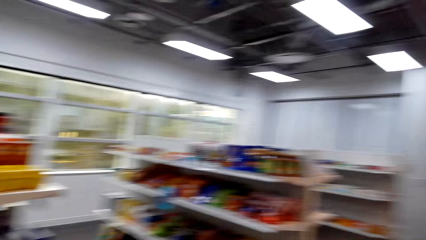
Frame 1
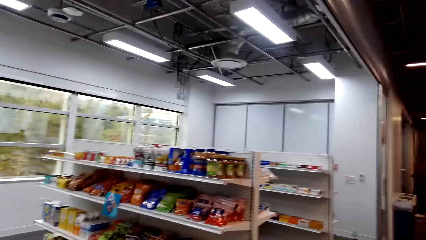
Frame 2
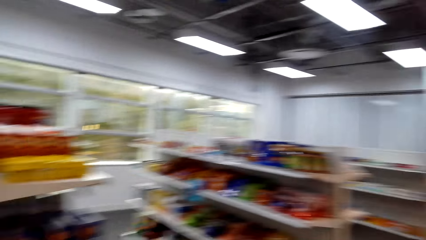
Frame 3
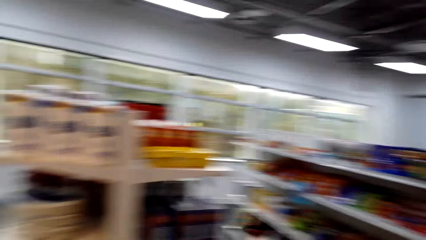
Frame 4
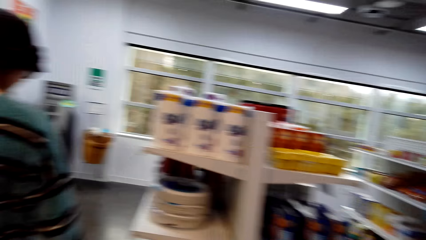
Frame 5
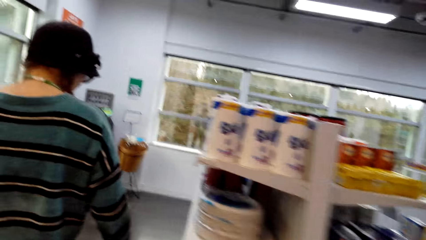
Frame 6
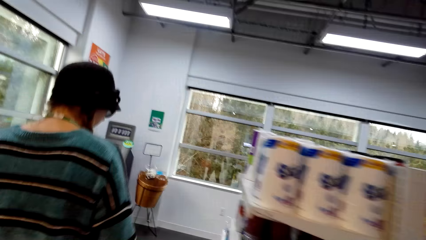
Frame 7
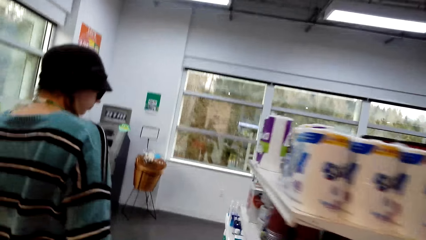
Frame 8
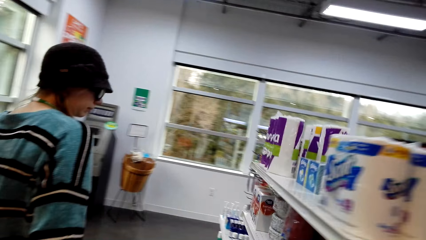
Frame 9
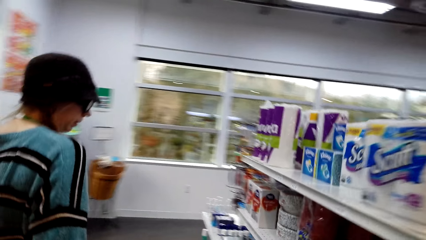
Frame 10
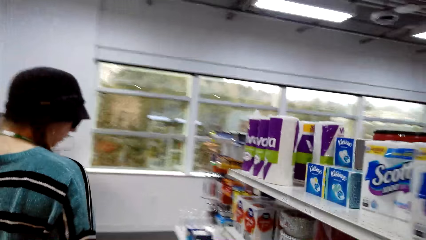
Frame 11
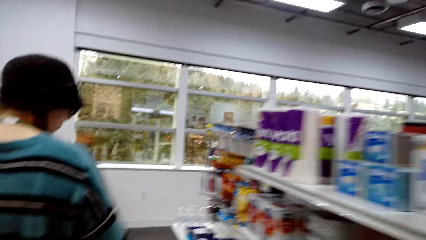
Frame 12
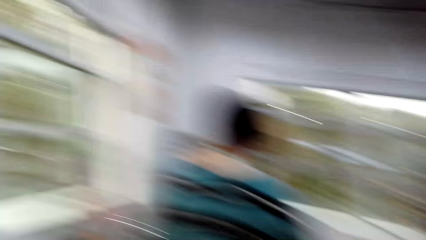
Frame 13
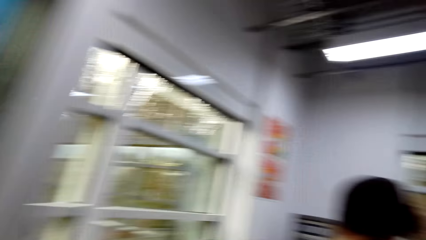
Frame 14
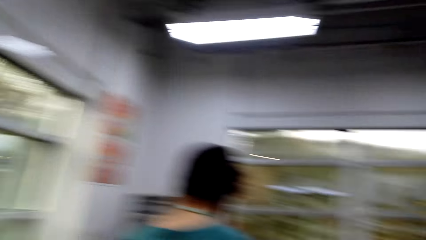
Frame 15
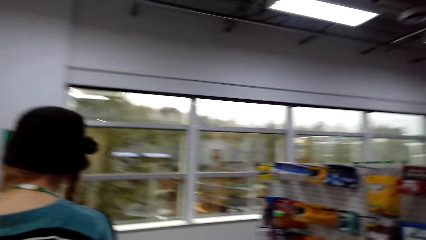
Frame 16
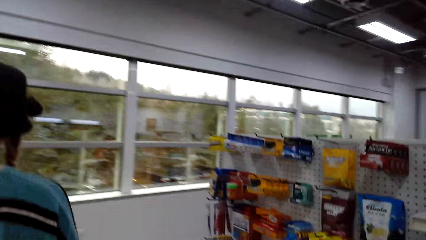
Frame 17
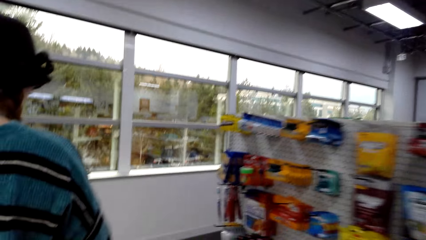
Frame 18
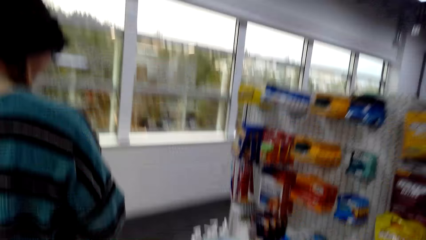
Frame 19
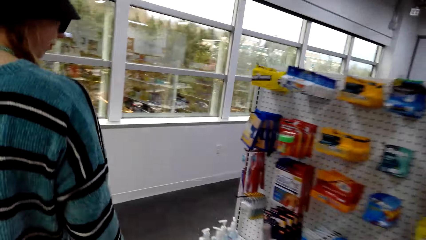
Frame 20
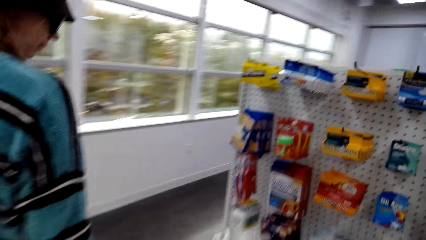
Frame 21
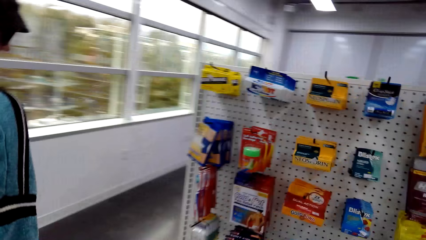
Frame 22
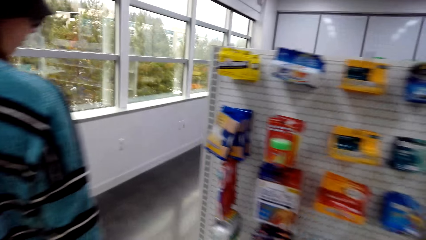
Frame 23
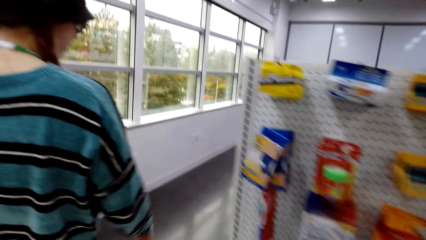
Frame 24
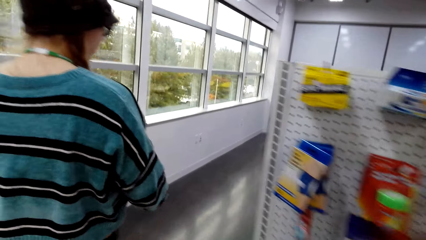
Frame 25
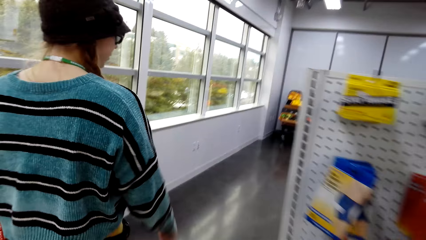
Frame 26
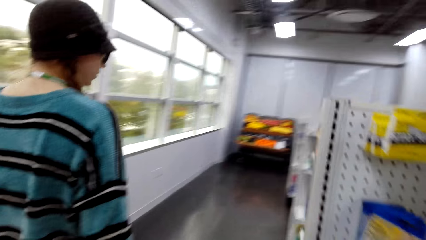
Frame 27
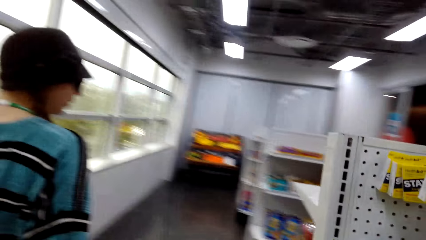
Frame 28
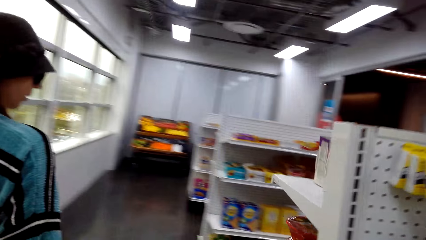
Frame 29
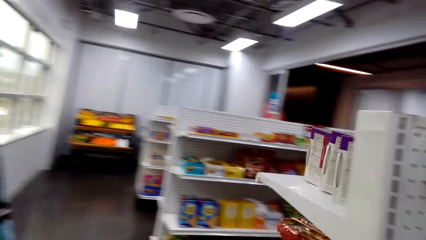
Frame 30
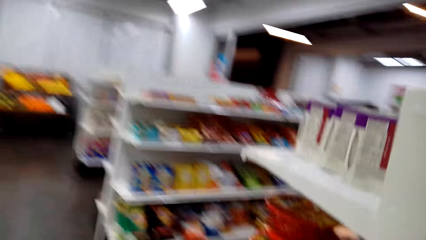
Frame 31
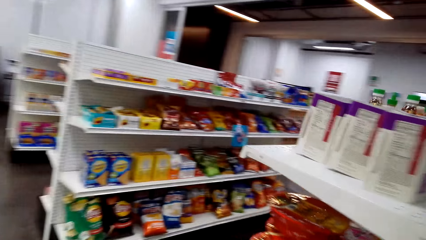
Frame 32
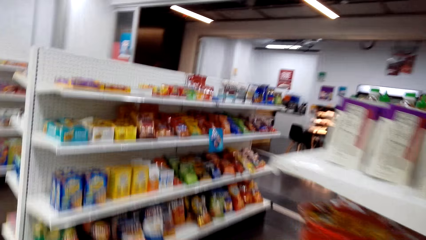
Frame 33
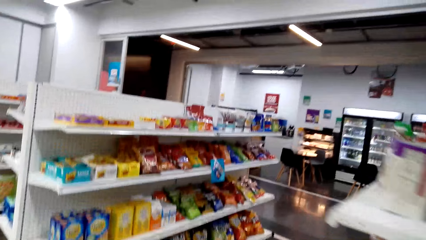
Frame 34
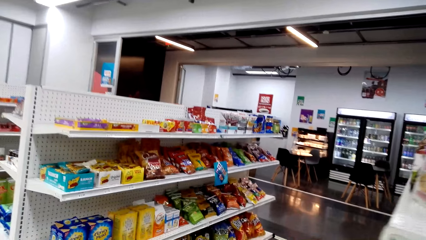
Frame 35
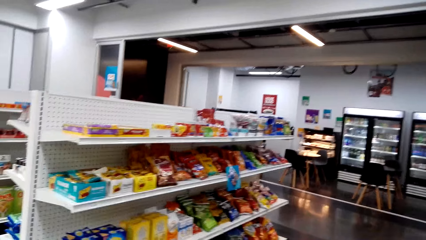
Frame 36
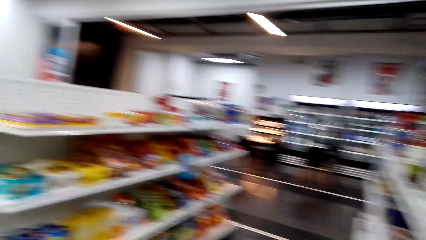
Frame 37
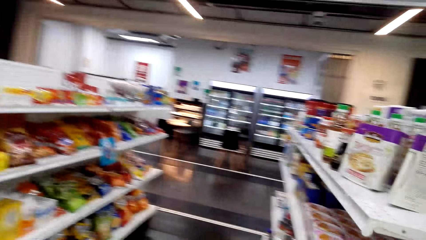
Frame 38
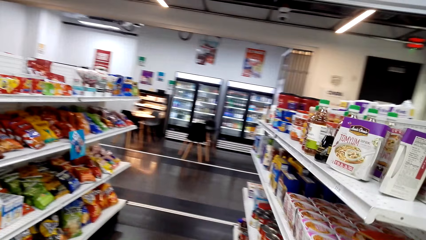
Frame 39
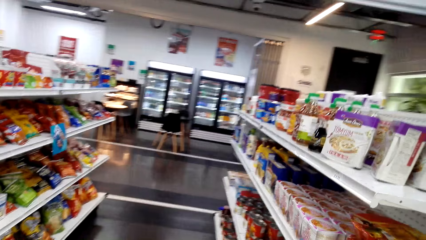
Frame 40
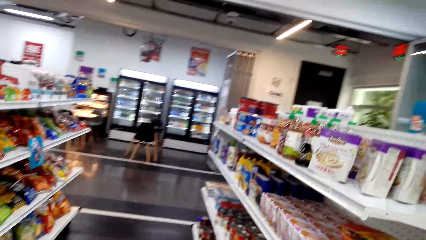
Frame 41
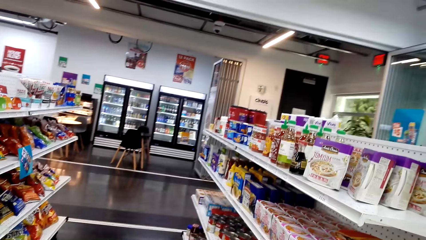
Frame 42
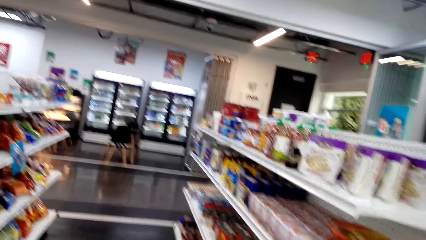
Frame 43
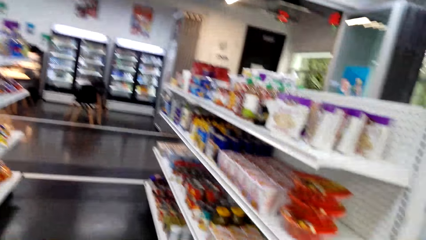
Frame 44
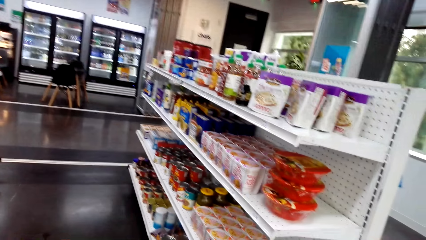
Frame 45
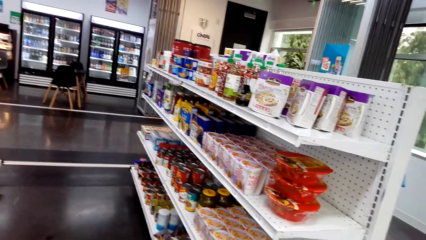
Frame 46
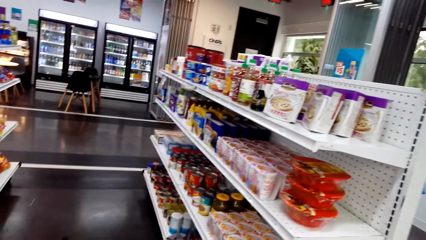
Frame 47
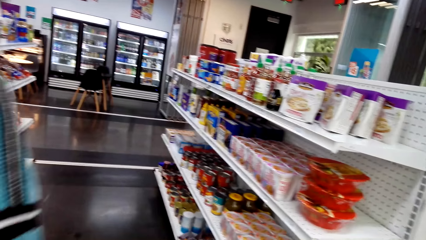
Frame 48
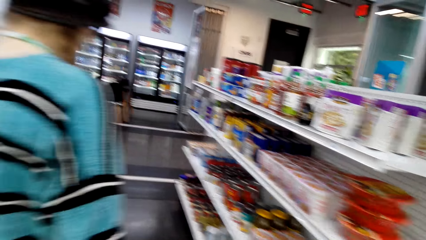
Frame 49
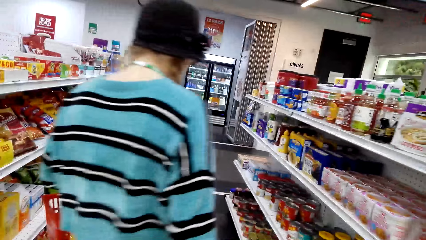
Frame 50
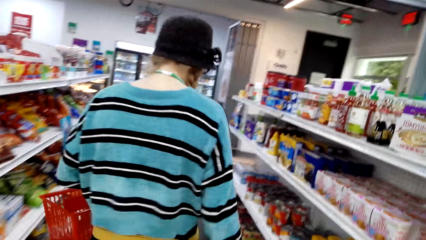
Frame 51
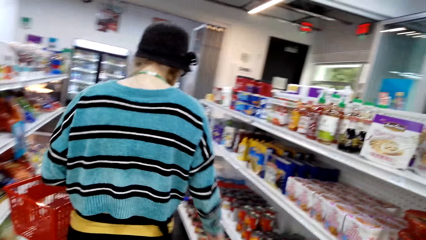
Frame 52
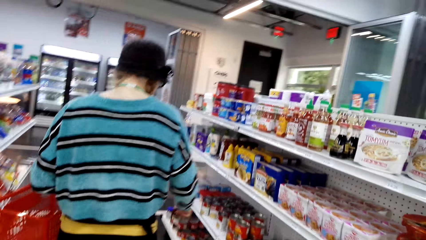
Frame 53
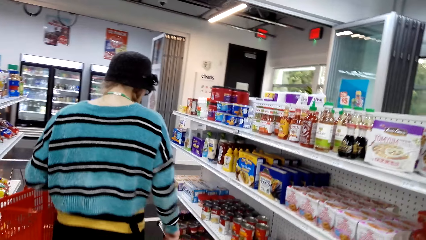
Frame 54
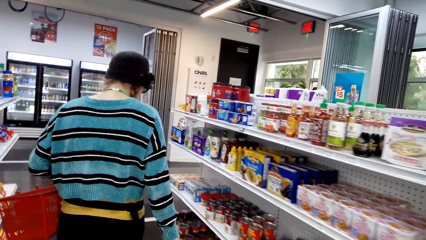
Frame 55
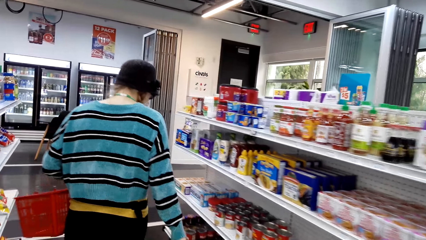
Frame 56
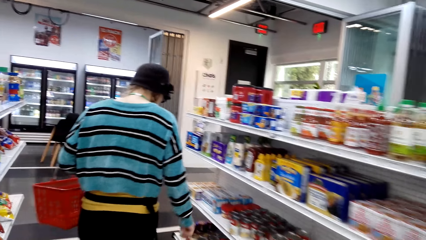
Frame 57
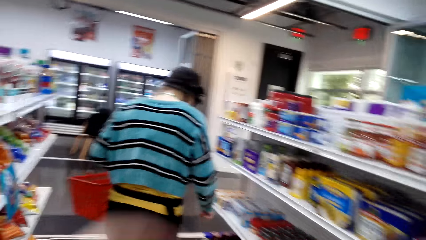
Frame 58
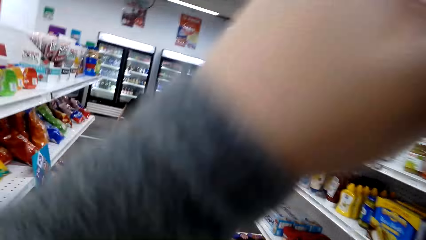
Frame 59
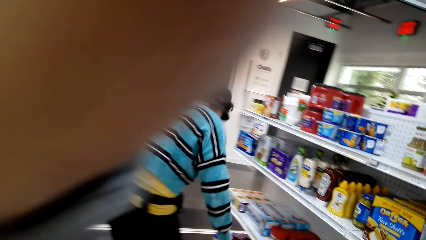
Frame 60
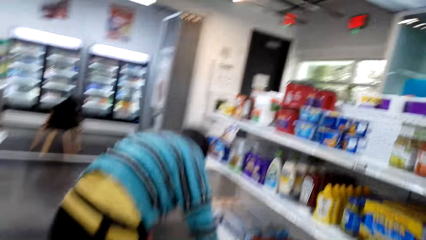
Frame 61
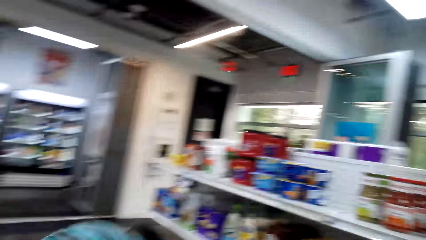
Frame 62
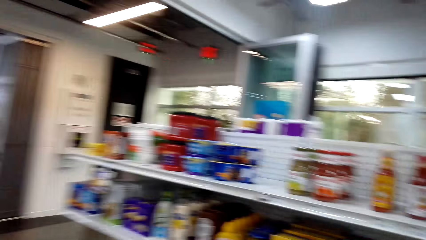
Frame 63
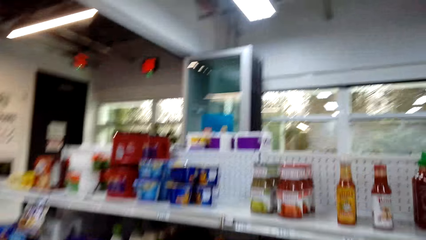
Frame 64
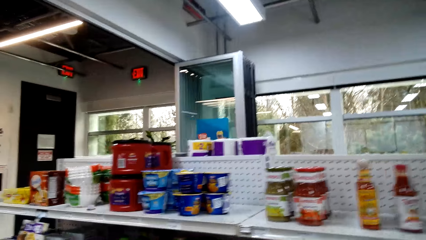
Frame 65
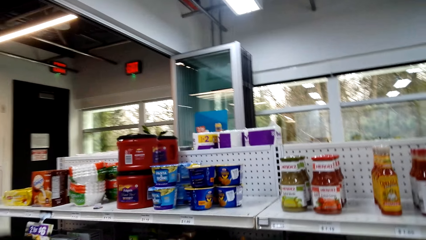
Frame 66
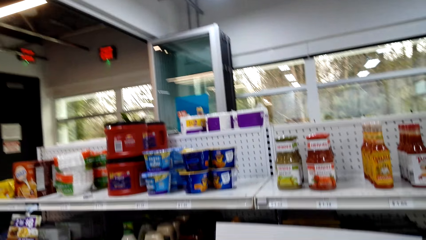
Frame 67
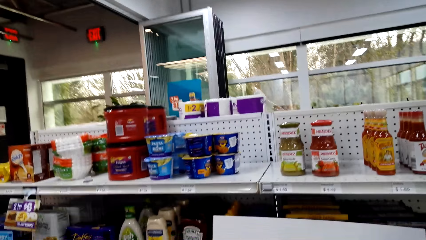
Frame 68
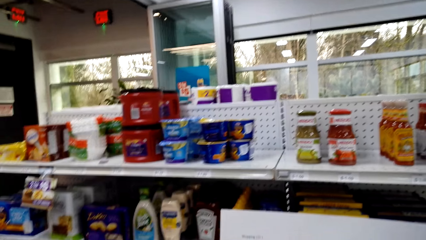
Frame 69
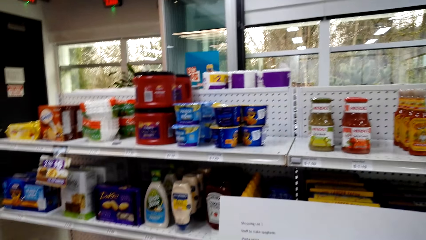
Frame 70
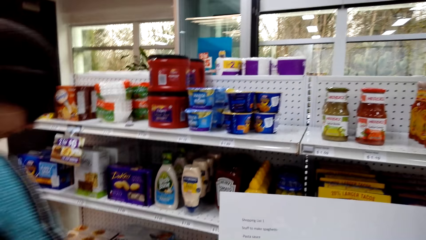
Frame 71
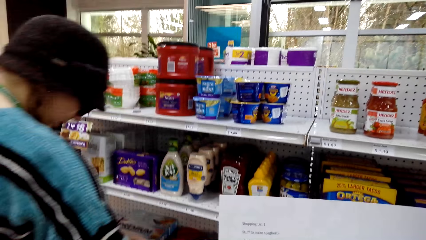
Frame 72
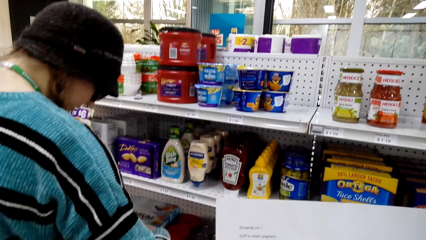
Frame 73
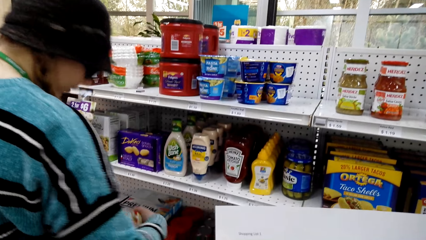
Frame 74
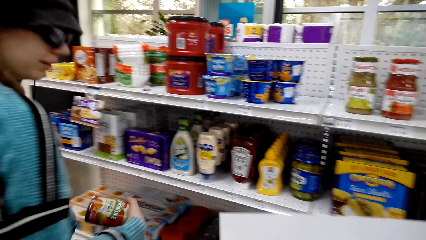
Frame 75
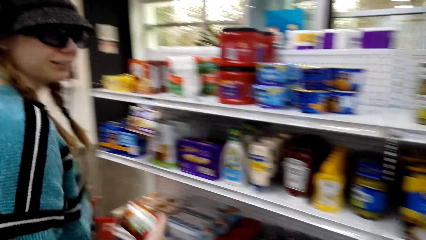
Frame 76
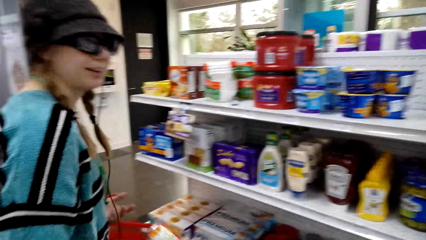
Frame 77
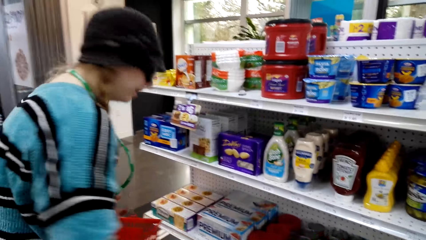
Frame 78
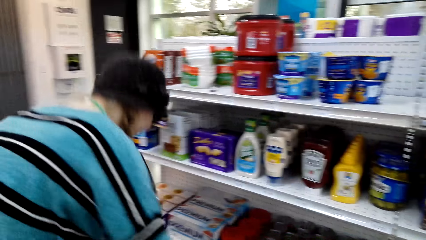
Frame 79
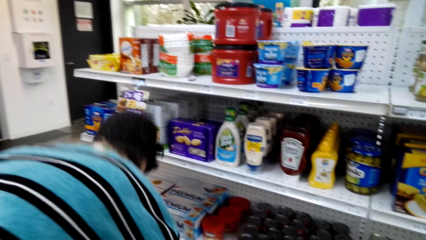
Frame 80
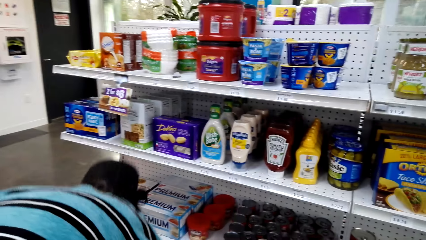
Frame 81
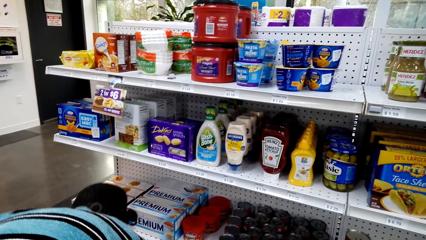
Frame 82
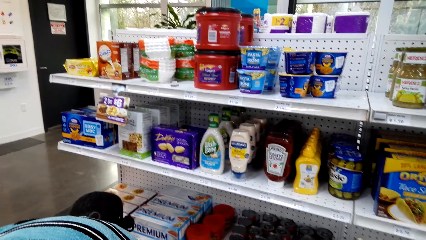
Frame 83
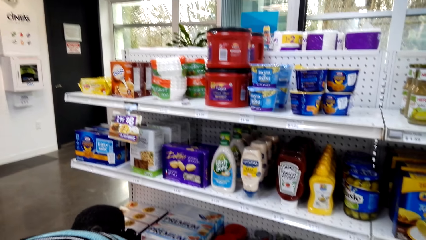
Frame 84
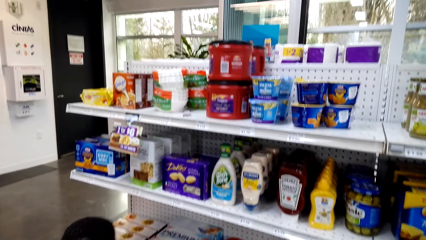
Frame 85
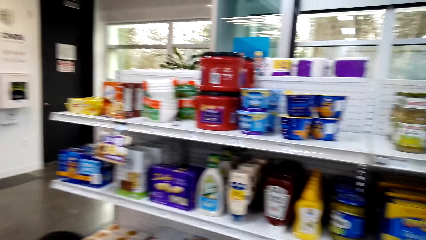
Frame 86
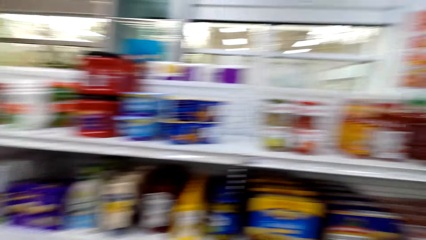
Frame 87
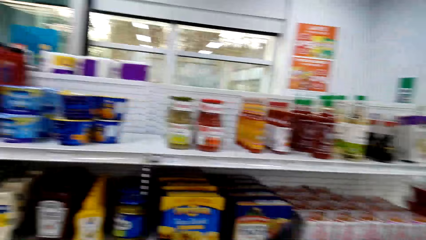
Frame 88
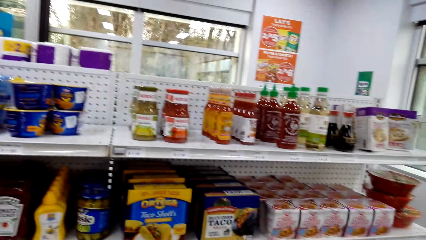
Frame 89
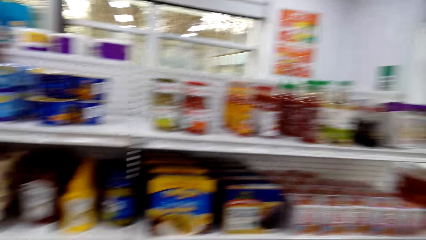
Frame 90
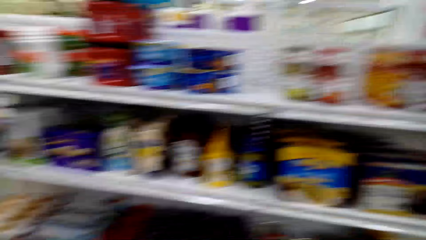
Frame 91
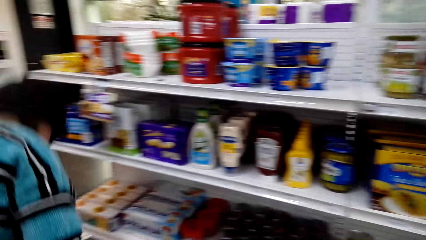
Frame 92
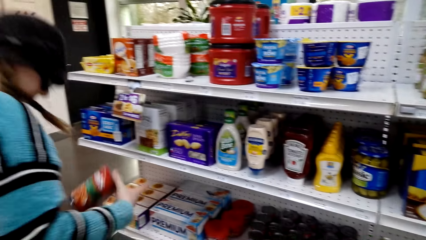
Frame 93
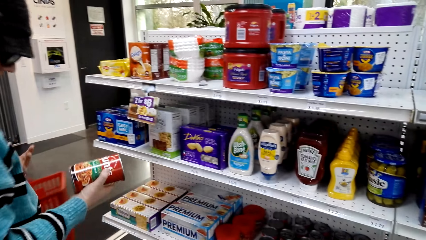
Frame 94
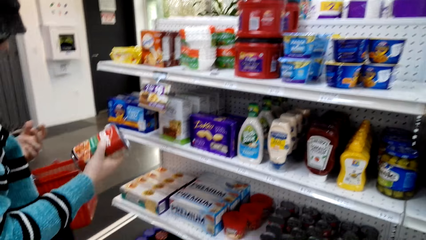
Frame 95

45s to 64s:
A woman walks around. The woman picks the sauce item from the shelf. The camera wearer looks at the item list on the paper. The woman looks at the item and bends down.
